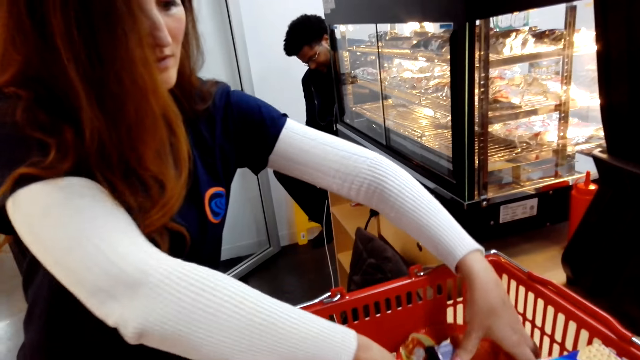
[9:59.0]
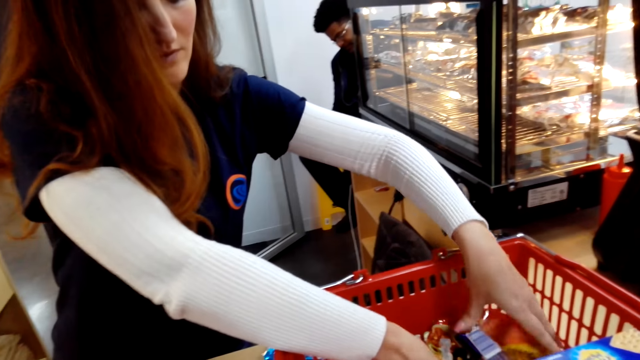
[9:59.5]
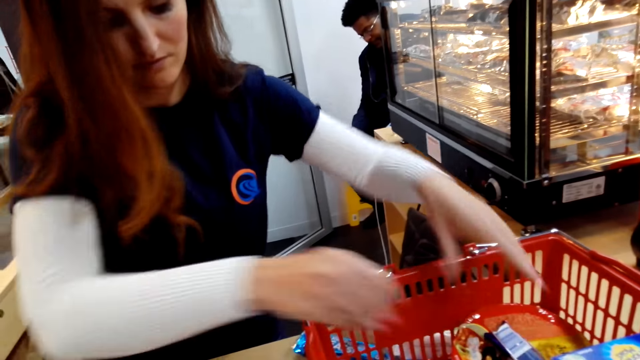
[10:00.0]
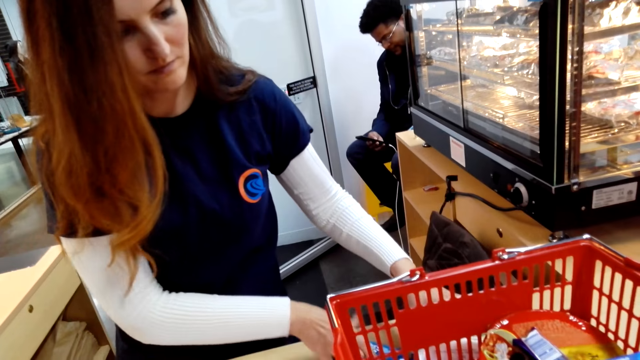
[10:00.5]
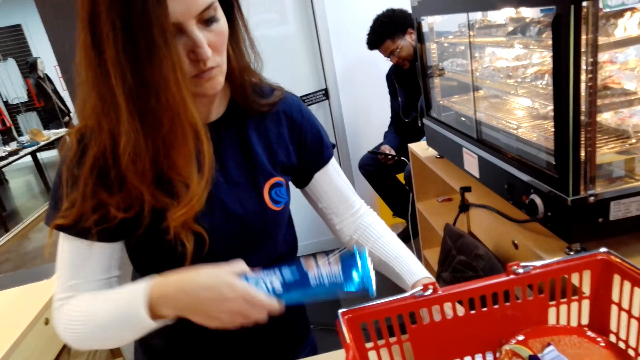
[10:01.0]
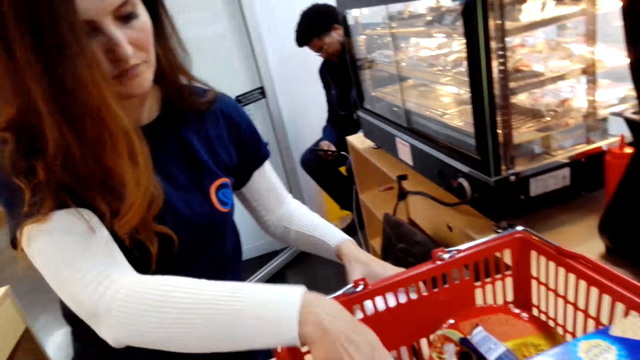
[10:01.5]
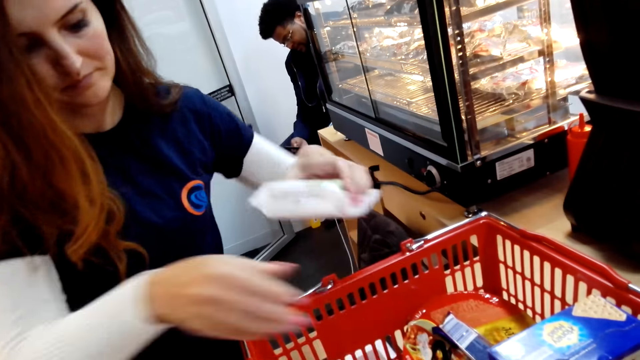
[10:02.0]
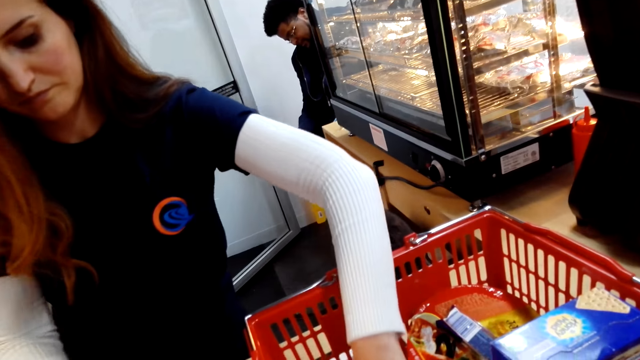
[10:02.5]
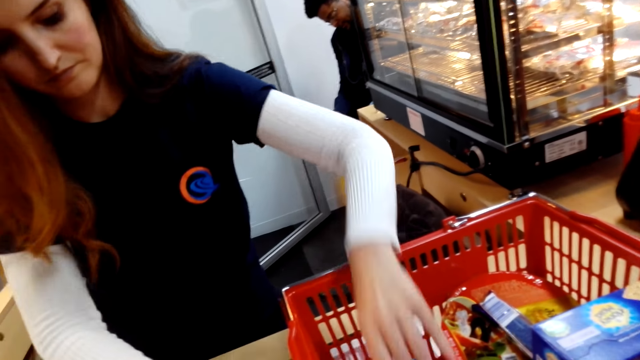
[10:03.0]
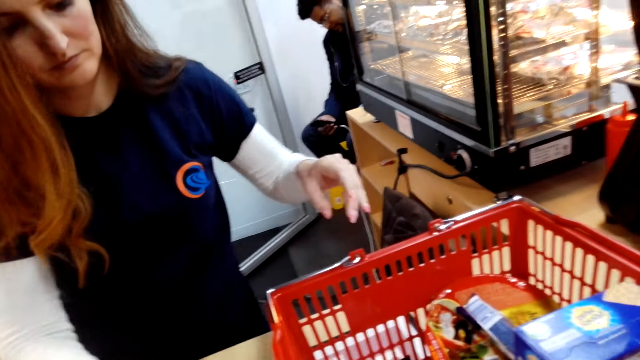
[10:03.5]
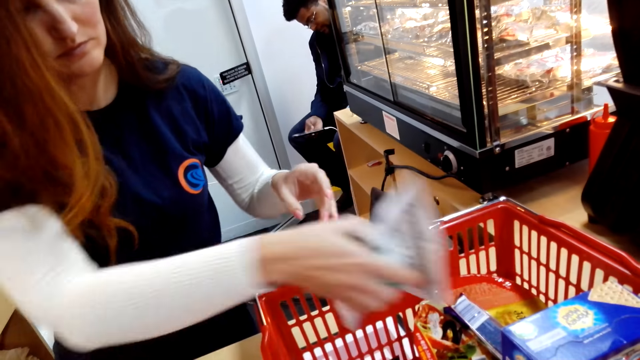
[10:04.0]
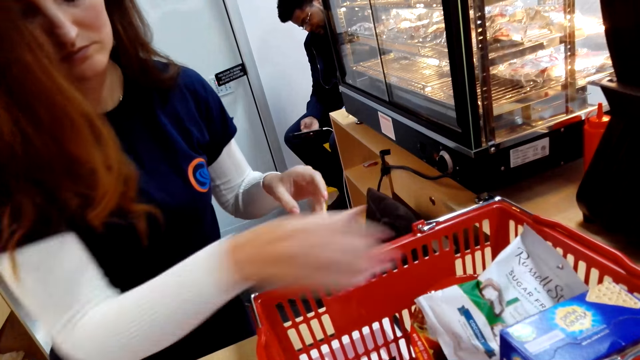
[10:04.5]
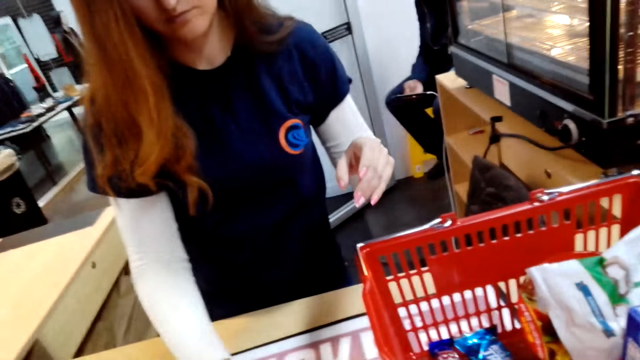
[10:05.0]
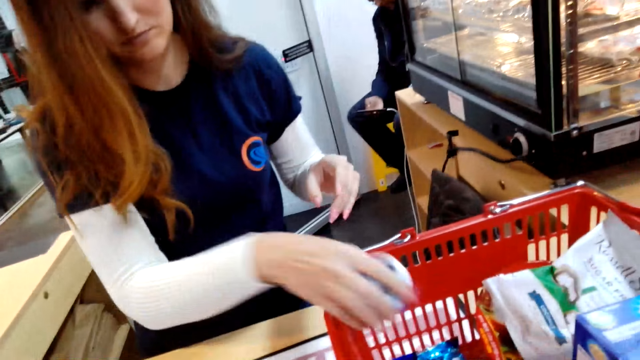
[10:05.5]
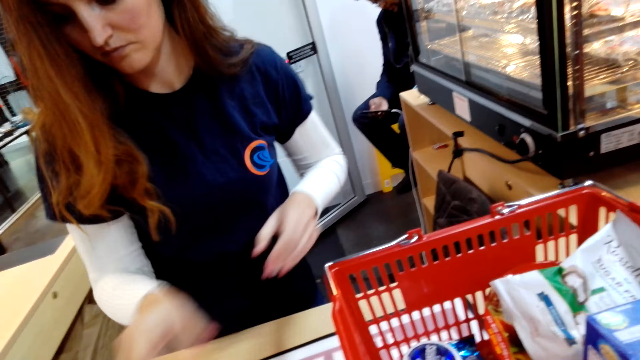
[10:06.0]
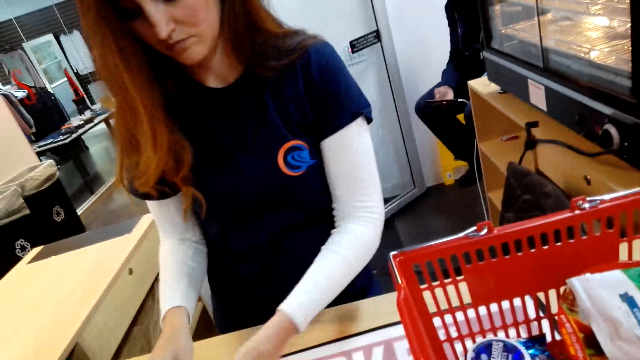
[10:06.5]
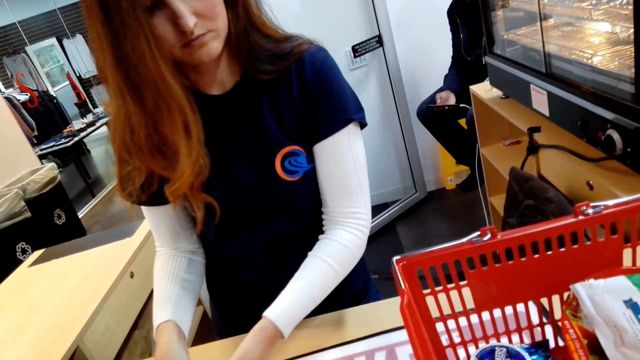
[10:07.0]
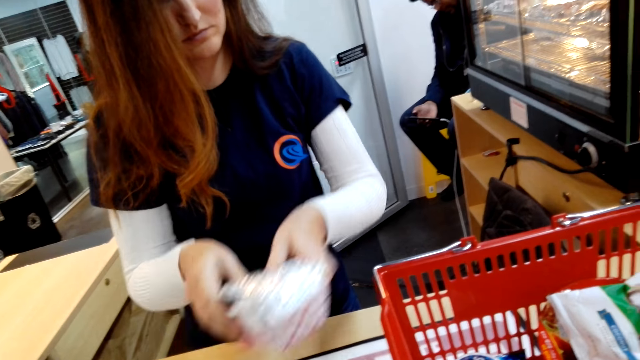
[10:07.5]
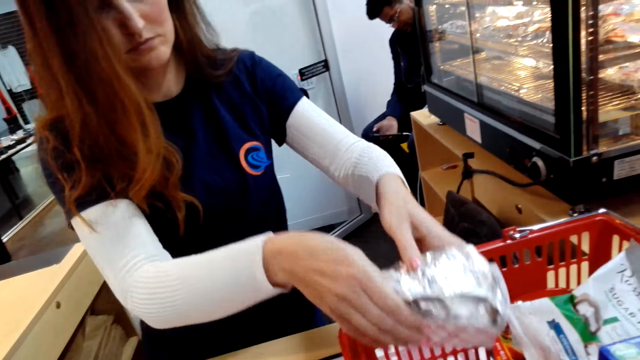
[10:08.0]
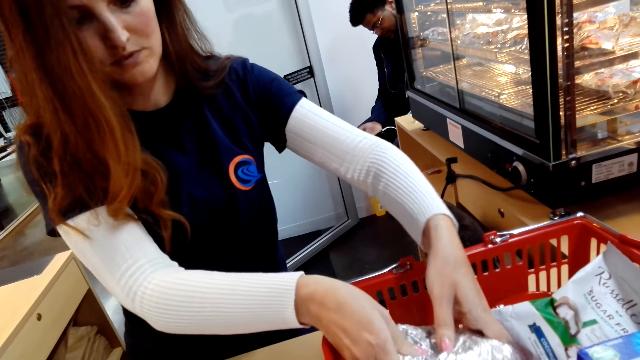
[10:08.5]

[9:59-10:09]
The cashier puts items in the basket.

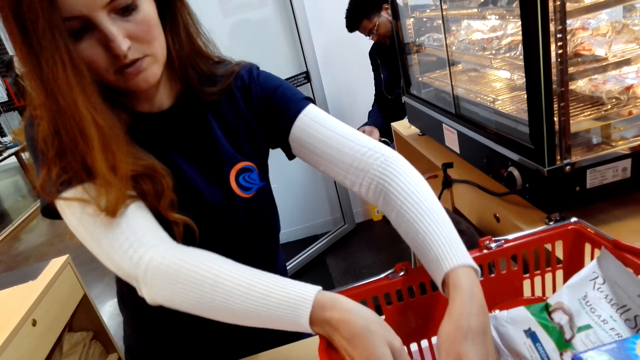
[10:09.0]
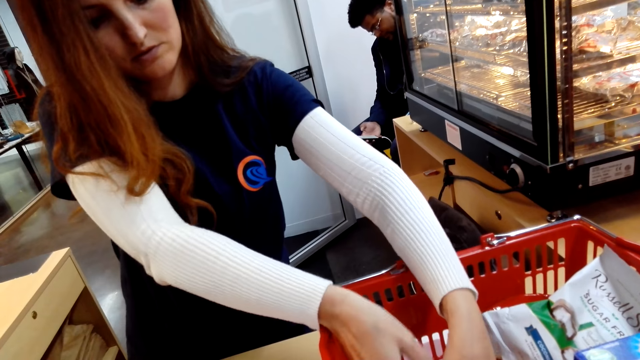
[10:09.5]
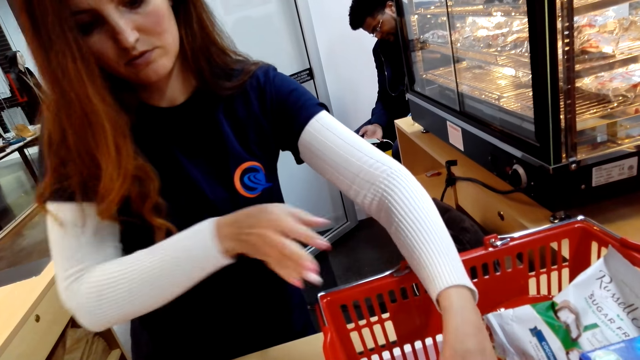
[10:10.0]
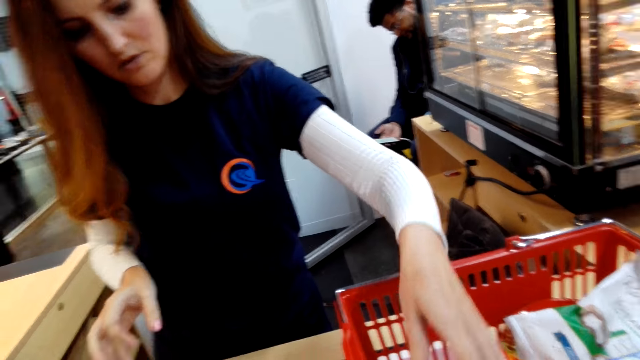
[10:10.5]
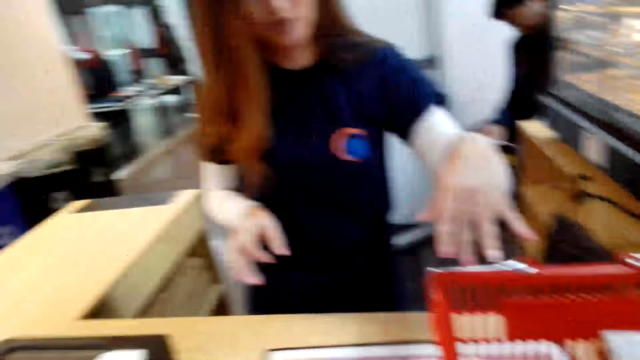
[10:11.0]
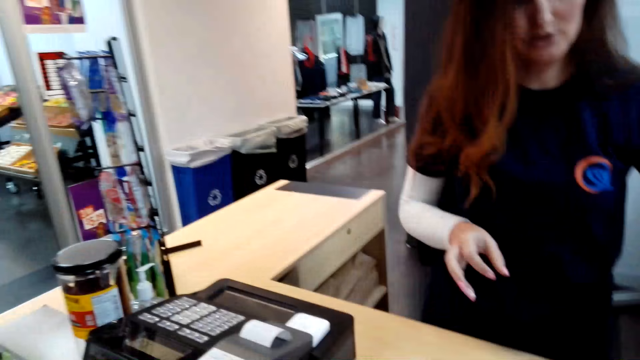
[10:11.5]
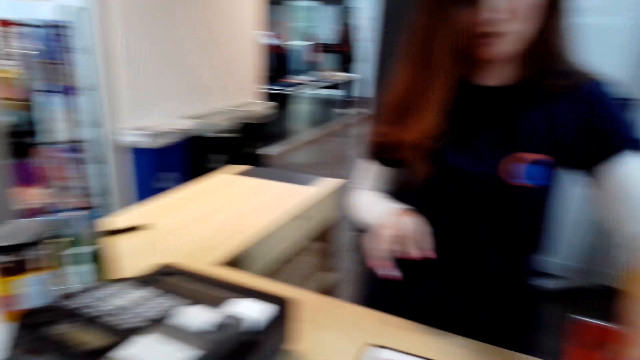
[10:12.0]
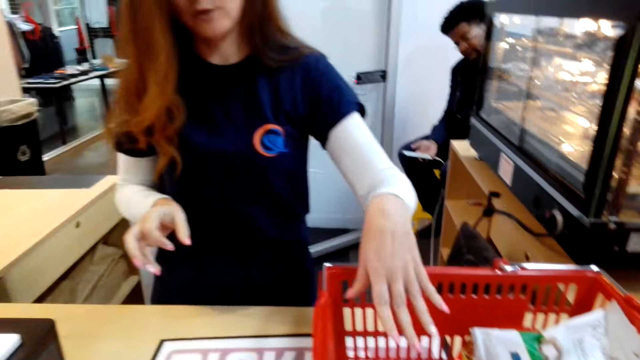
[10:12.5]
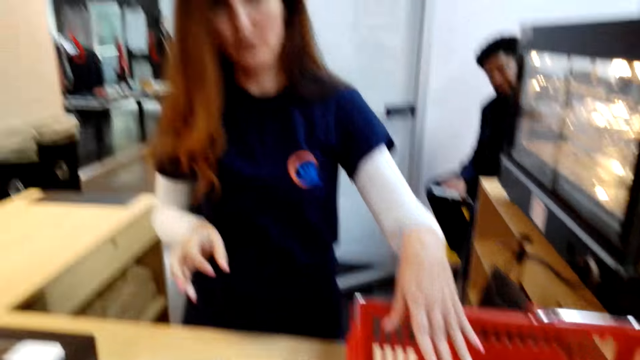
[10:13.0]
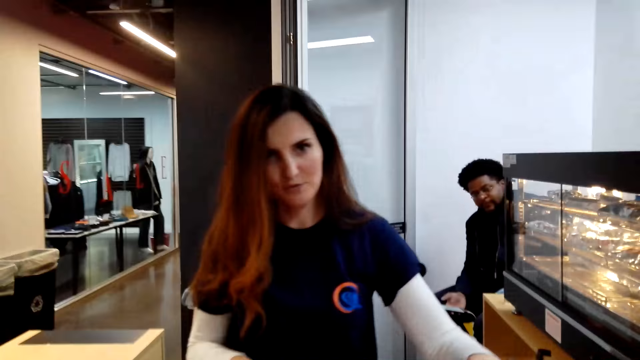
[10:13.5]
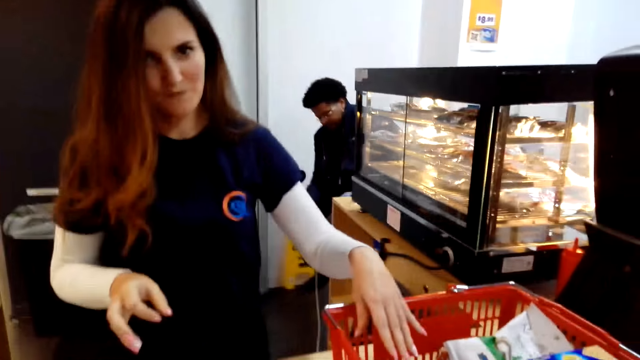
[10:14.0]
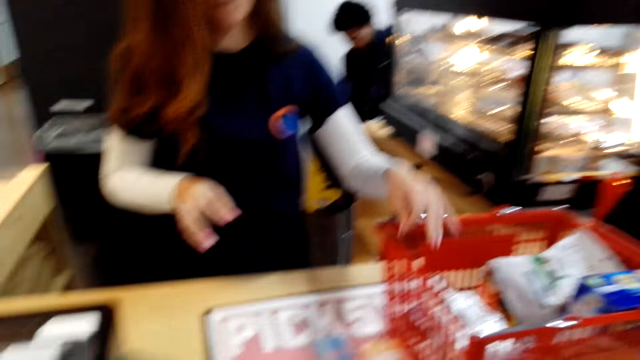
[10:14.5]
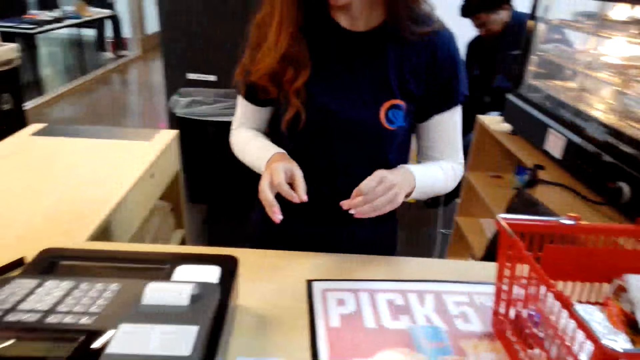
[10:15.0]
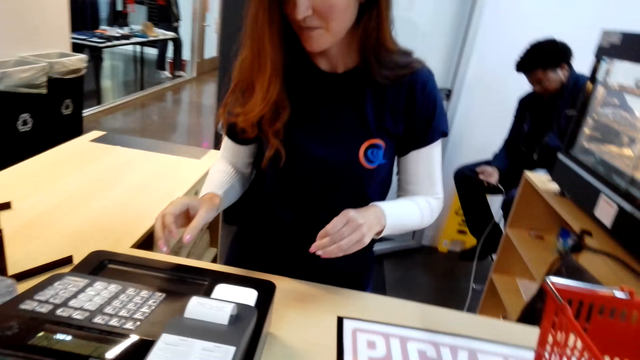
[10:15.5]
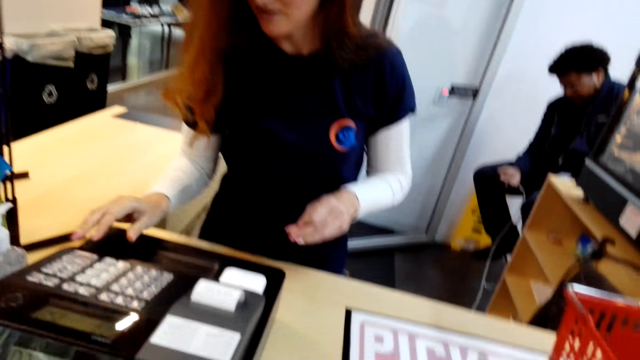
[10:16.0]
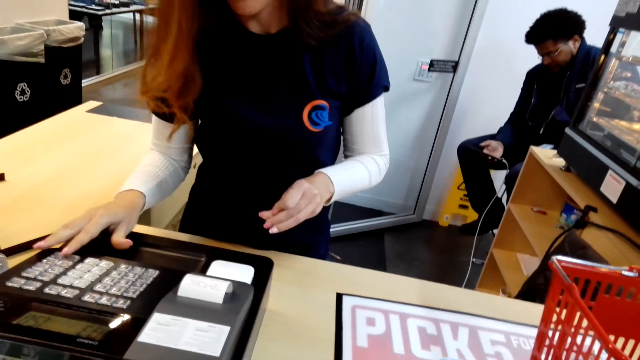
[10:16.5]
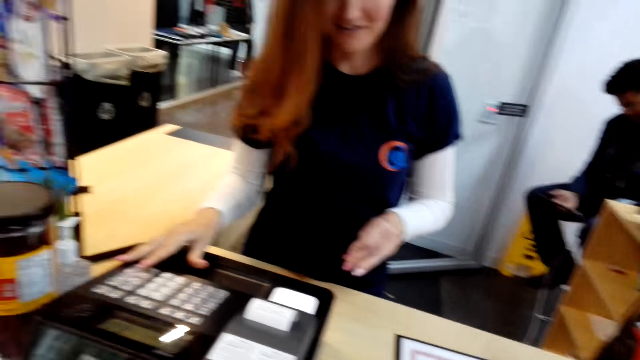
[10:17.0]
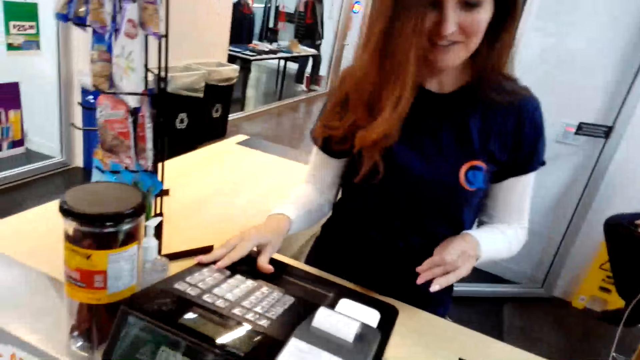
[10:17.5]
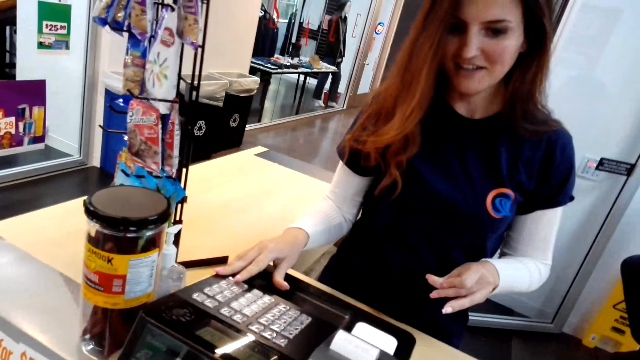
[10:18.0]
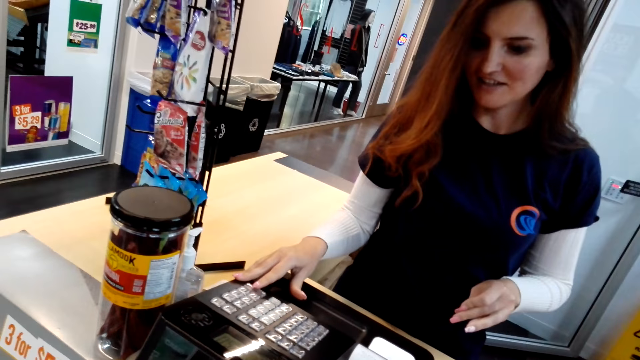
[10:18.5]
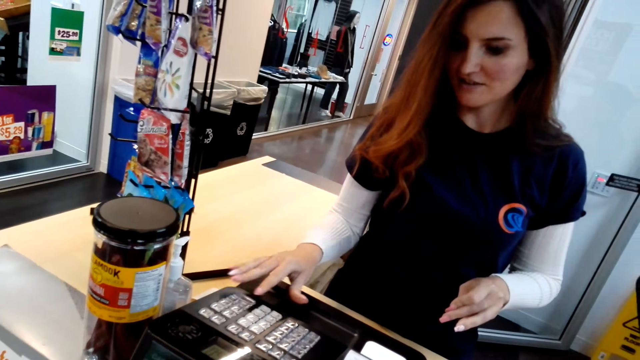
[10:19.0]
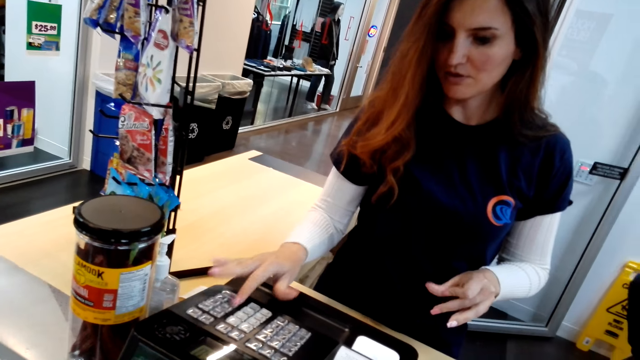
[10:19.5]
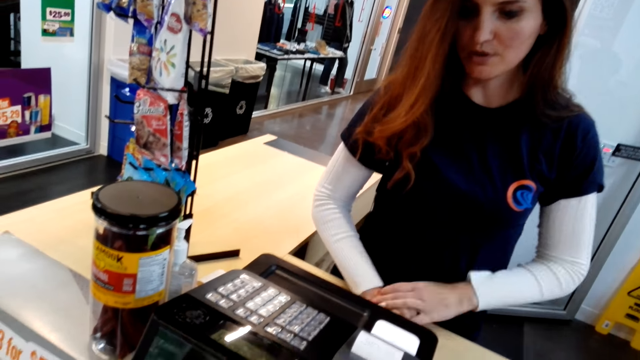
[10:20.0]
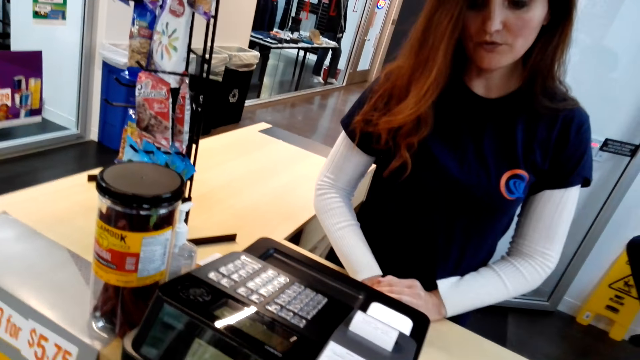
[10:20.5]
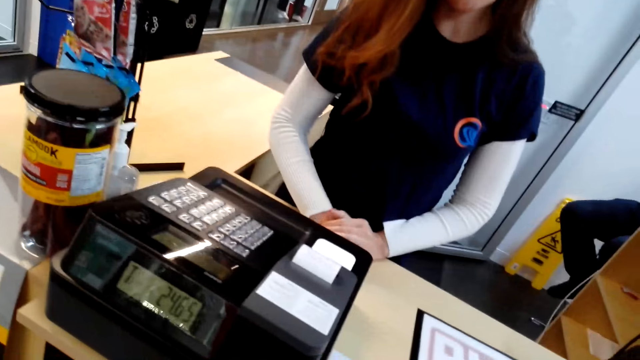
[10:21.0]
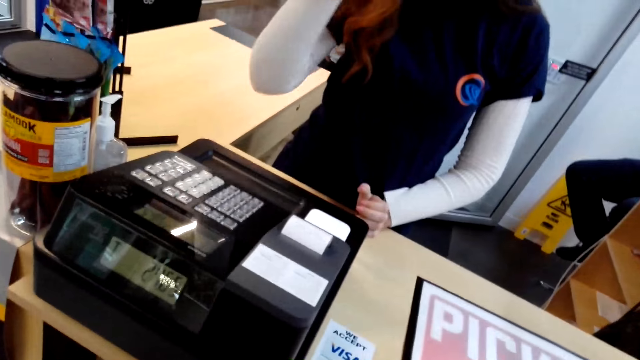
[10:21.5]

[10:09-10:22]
The cashier talks to the camera wearer. The camera wearer replies to the cashier. The cashier operates the cashier machine and talks to the camera wearer.
